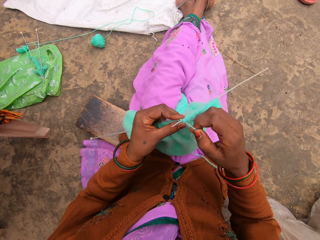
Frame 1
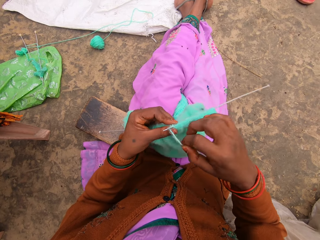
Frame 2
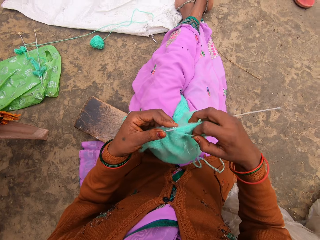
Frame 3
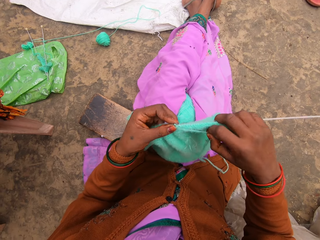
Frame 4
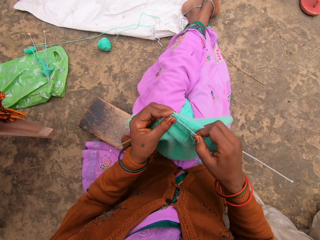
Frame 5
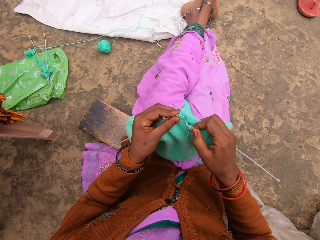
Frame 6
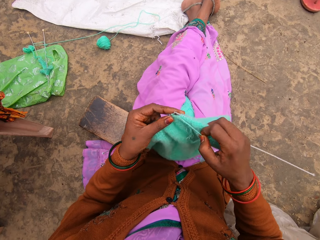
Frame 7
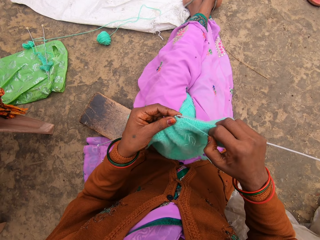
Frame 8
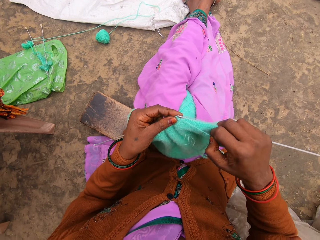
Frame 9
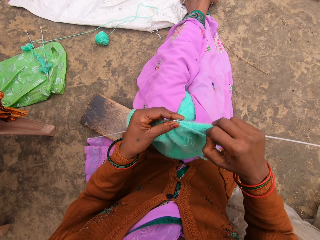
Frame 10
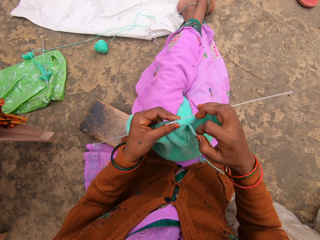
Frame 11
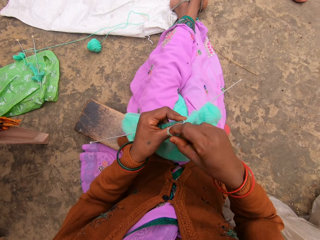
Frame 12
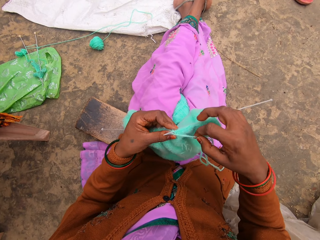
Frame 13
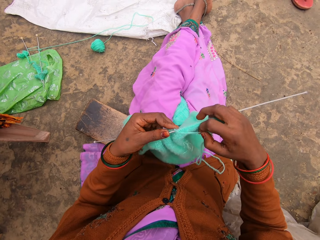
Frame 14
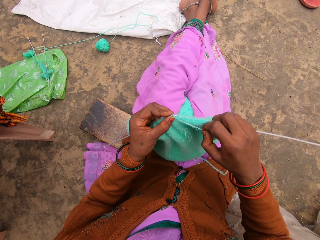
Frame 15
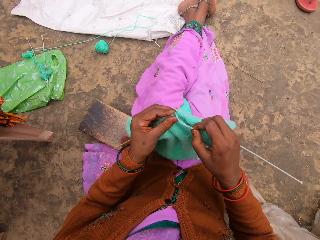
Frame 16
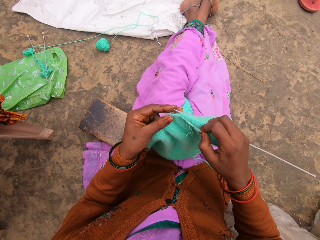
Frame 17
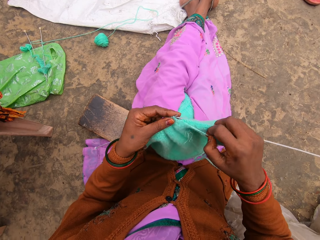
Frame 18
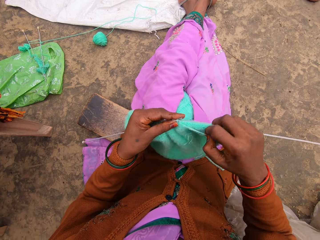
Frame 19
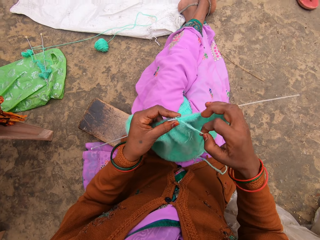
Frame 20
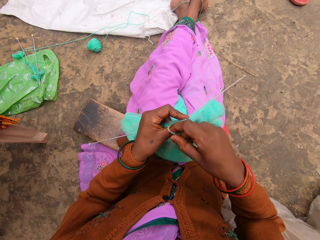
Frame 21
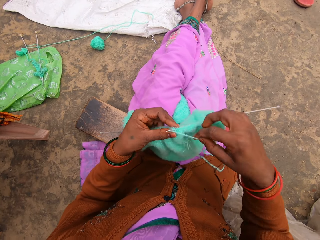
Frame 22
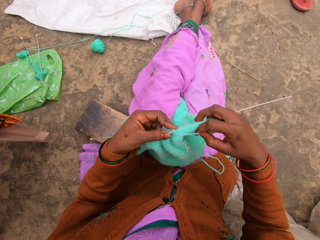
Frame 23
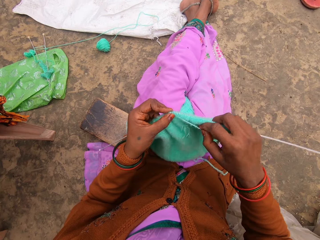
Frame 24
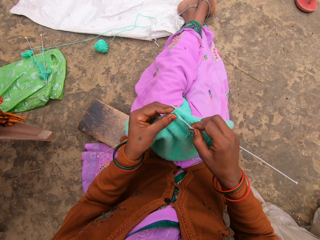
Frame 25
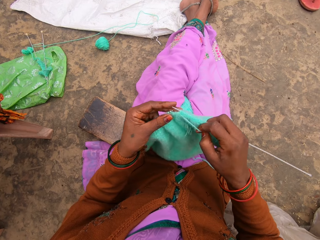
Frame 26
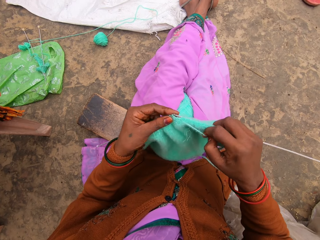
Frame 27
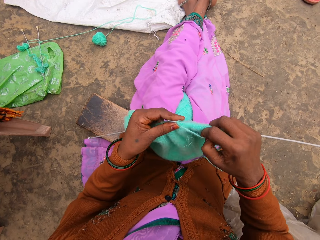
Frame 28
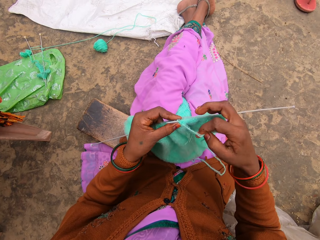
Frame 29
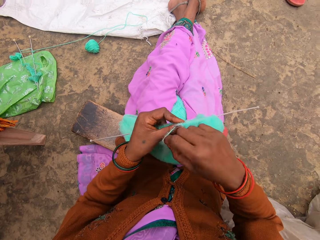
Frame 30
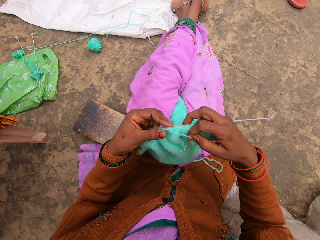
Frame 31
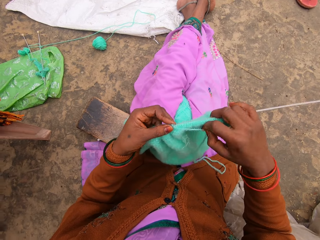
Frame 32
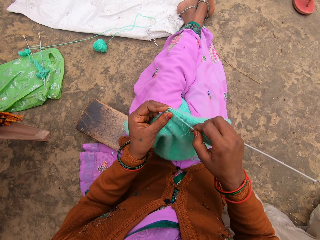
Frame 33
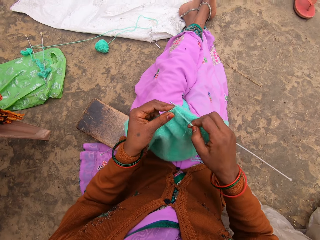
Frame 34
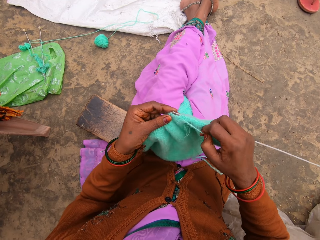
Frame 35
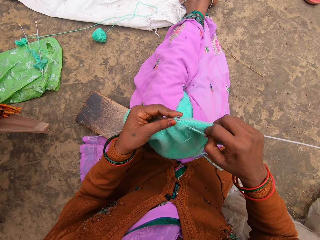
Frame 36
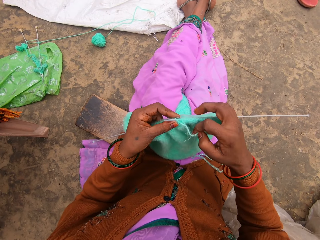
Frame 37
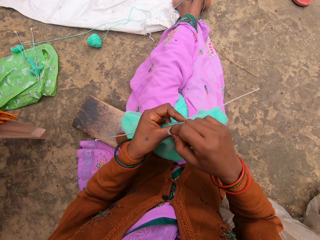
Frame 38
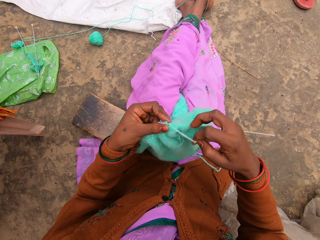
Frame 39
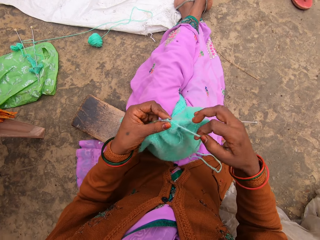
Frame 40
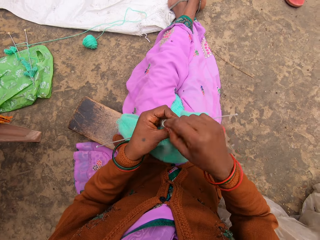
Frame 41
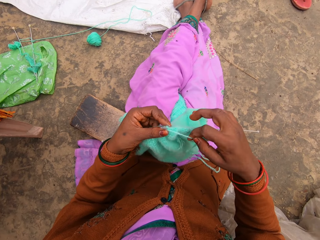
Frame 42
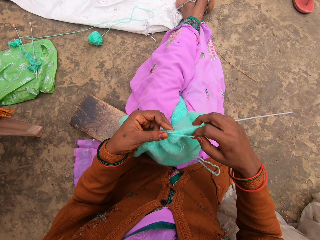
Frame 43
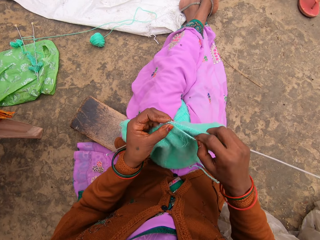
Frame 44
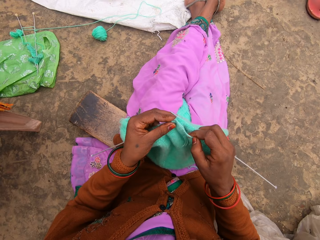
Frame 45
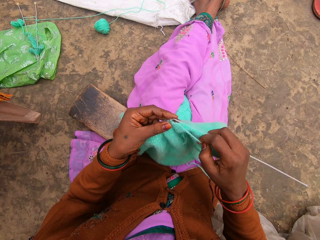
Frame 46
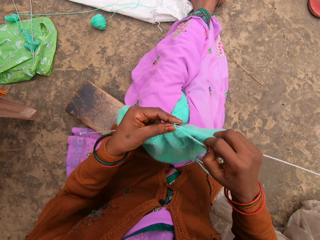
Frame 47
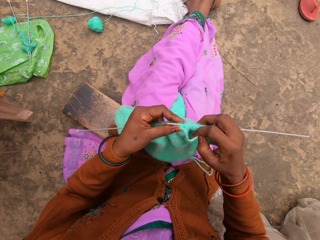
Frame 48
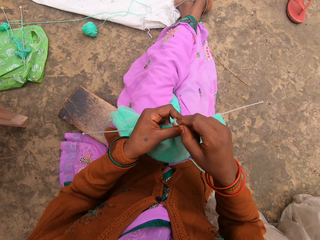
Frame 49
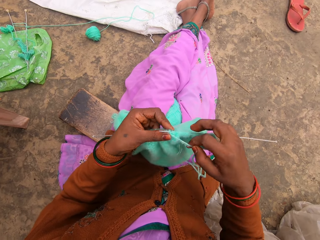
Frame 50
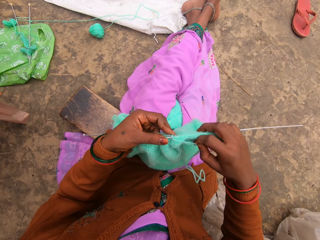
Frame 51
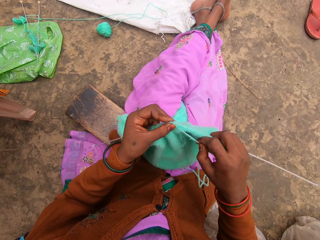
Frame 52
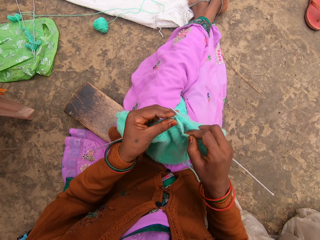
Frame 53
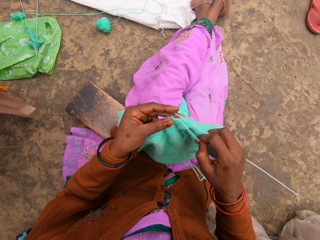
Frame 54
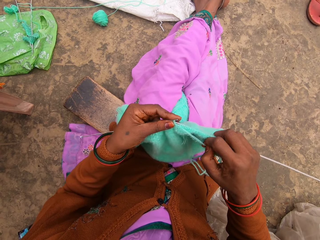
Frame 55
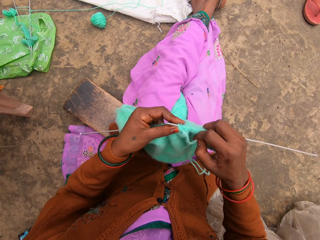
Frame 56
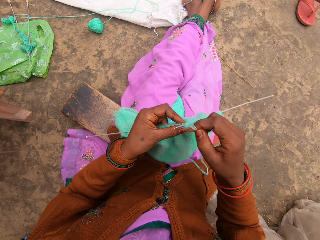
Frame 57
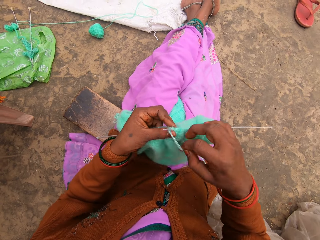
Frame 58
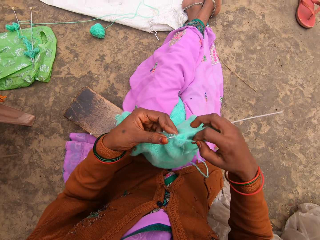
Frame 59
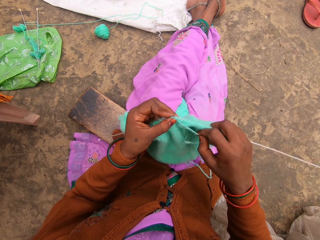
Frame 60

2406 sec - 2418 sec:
The camera wearer starts to knit.

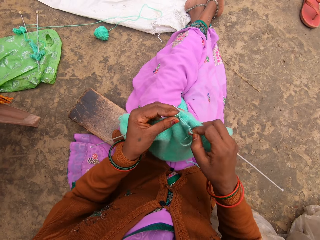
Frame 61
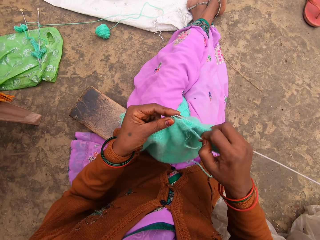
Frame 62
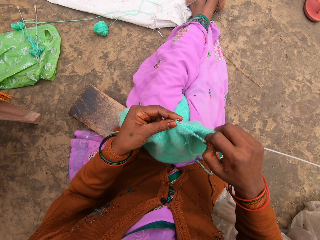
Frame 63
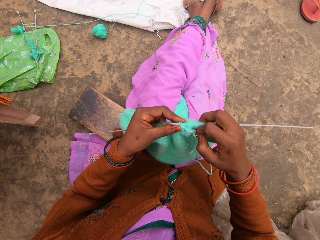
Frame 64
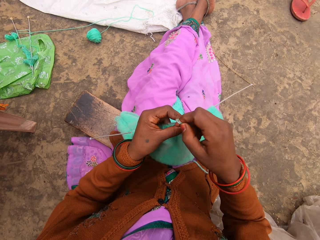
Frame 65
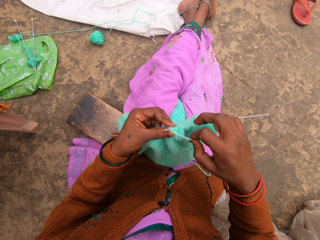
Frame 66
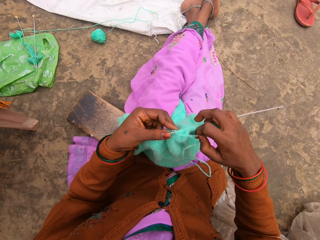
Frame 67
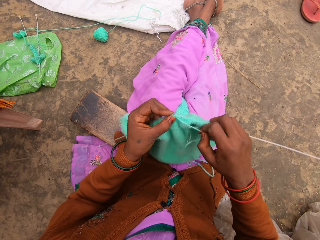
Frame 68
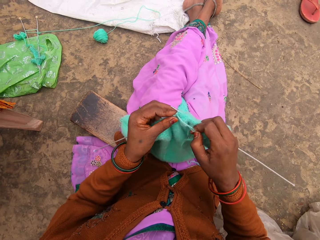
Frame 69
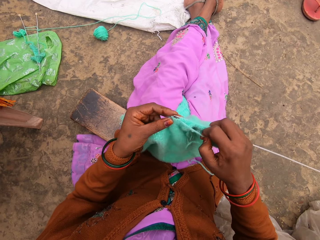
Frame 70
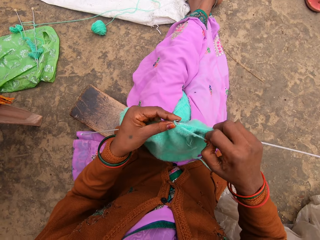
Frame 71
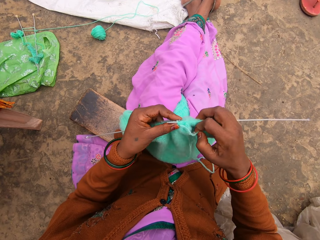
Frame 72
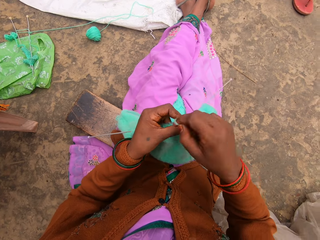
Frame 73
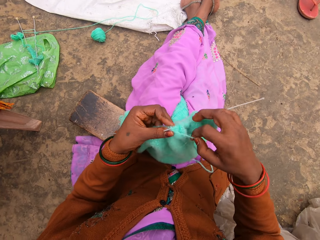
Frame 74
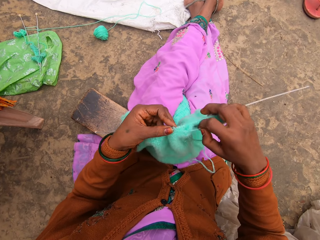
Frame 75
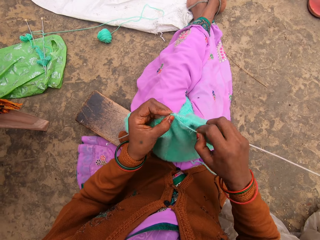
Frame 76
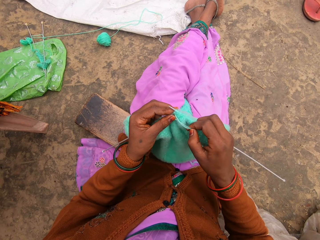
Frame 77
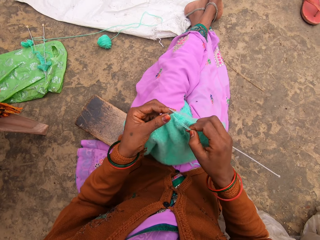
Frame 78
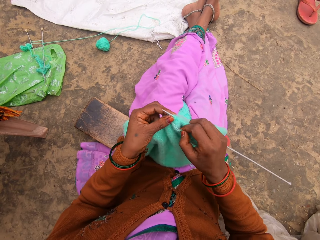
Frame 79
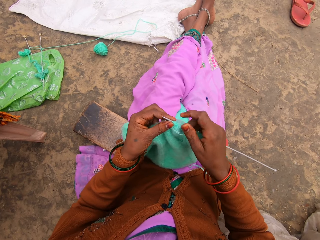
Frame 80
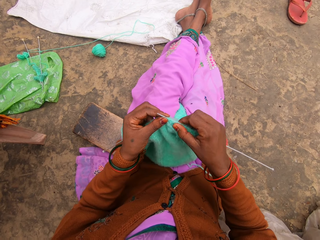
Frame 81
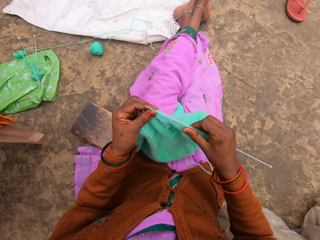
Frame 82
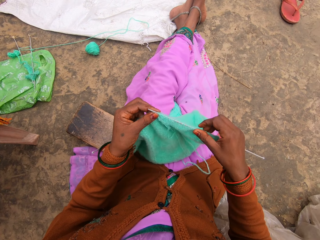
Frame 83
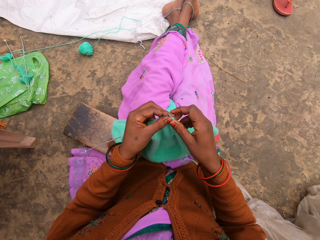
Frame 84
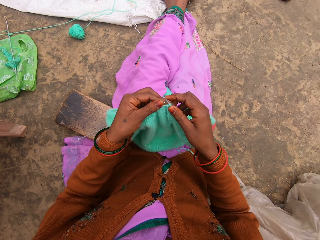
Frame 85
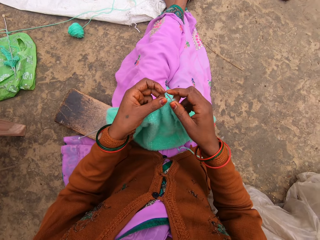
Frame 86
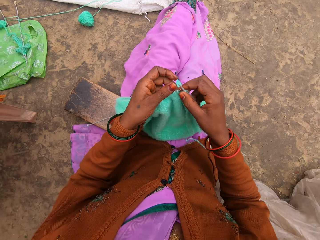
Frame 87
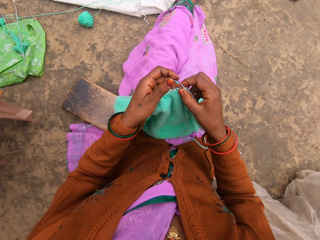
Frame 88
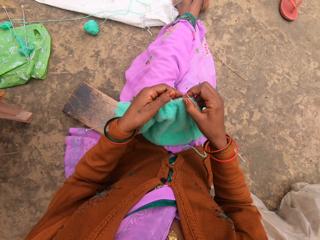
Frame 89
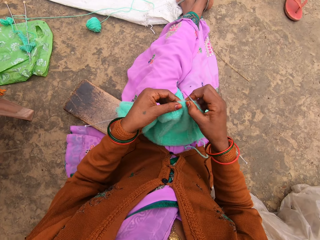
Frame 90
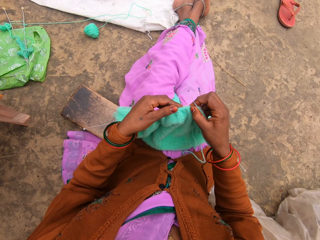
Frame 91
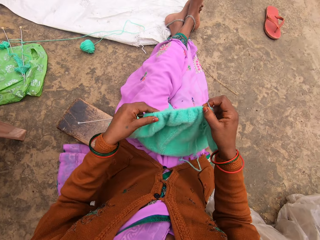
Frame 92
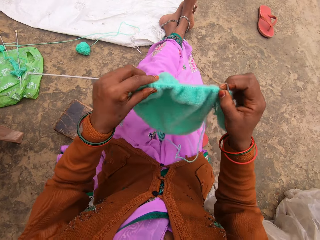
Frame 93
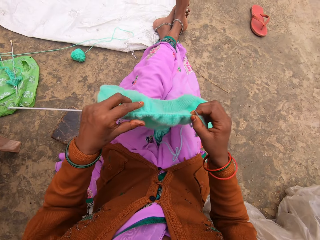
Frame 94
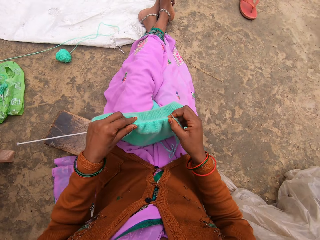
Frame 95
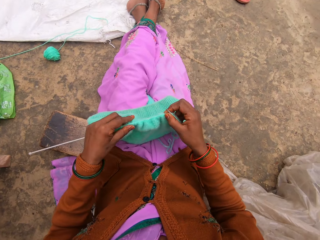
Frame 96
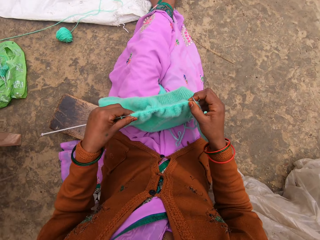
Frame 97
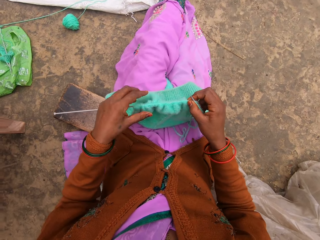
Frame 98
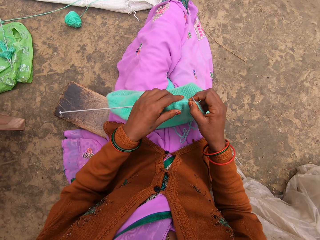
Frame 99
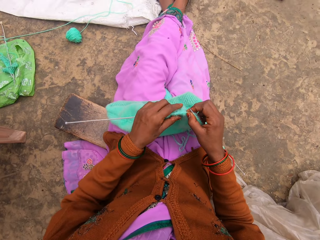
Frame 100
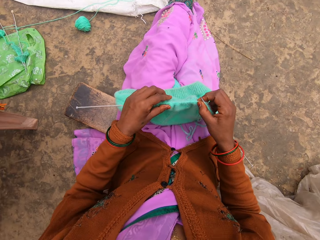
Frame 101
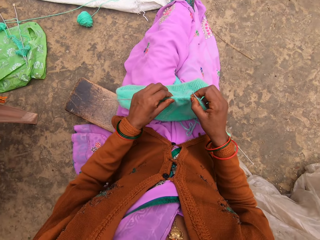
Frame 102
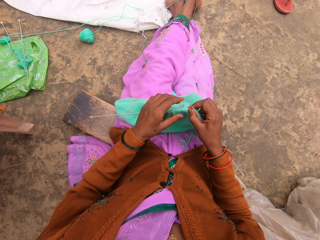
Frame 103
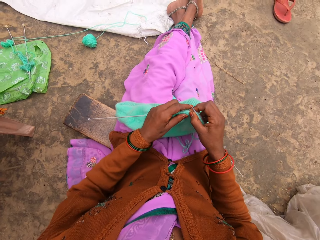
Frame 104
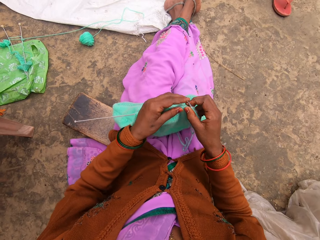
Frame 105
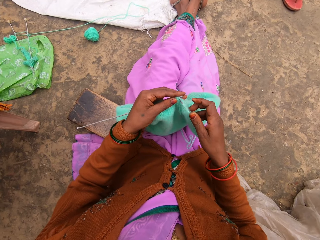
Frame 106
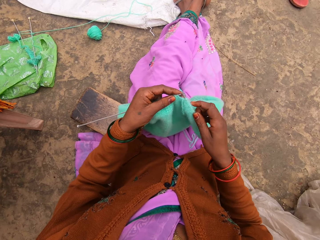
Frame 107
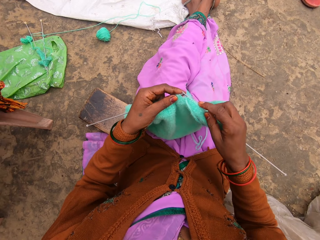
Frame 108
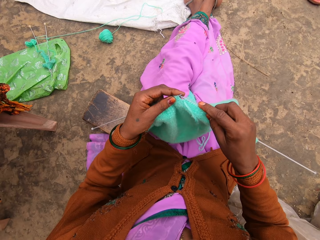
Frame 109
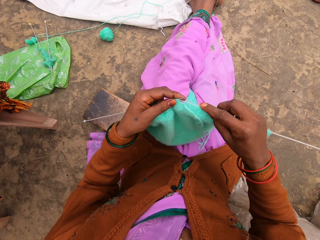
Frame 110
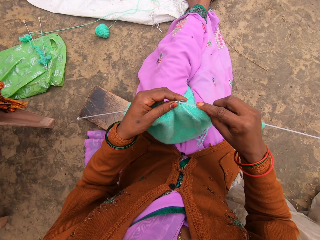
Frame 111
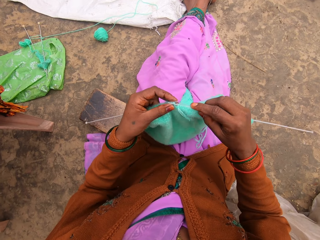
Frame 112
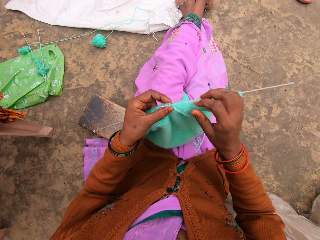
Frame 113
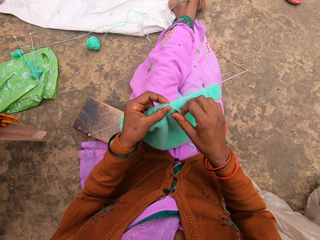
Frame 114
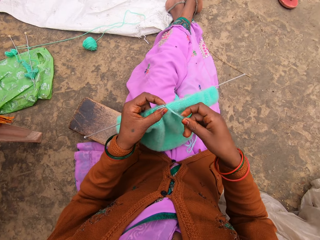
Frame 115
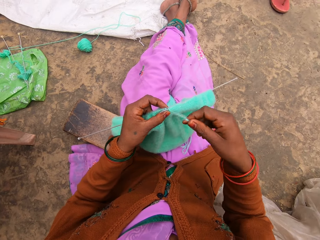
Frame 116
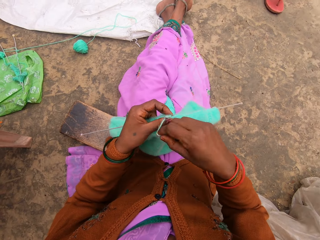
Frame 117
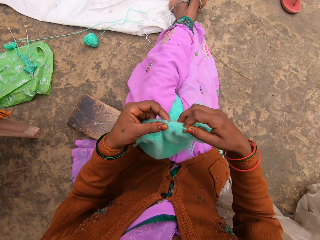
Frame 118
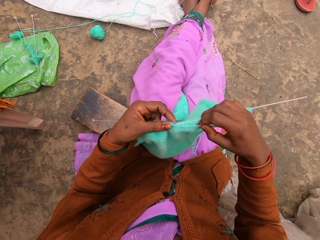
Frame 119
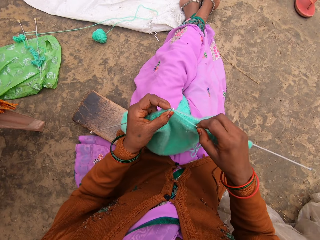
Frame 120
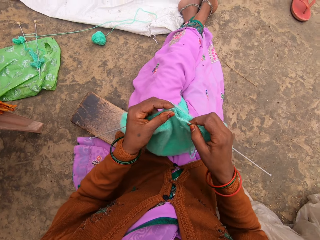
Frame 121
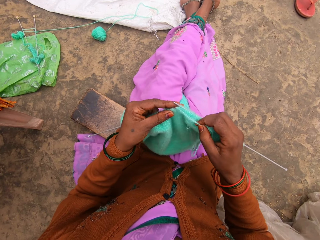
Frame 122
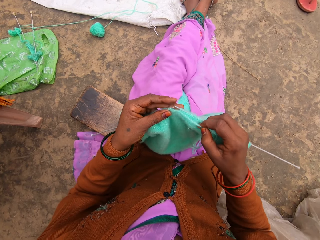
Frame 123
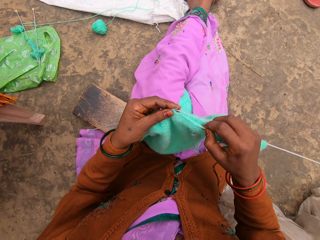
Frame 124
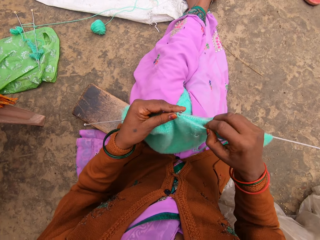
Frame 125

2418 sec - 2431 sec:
The camera wearer pulls the woolen sweater on the needle. They make a funny noise.
